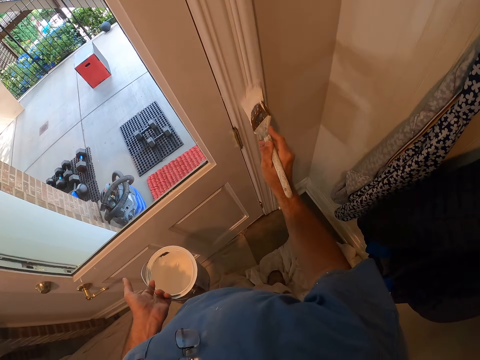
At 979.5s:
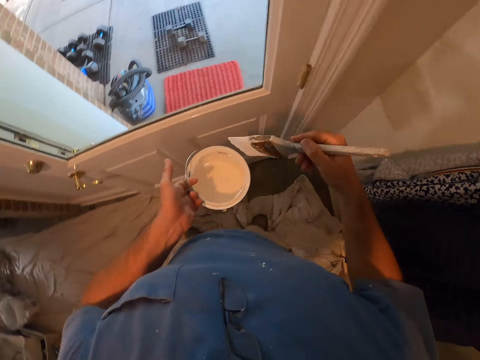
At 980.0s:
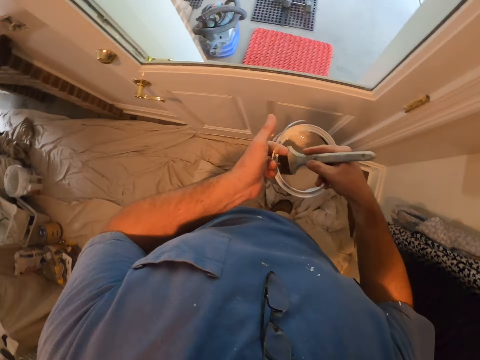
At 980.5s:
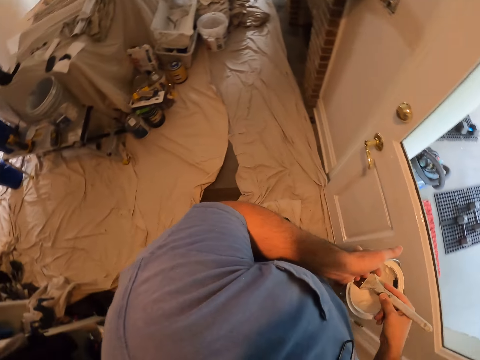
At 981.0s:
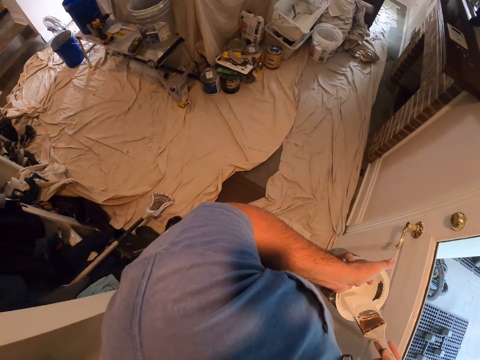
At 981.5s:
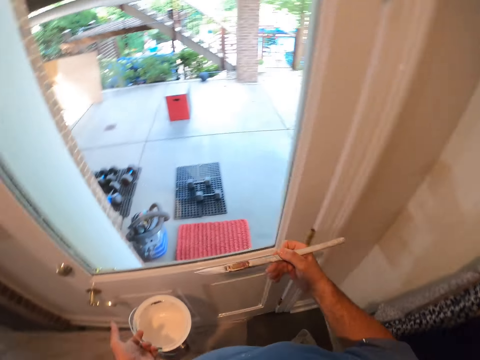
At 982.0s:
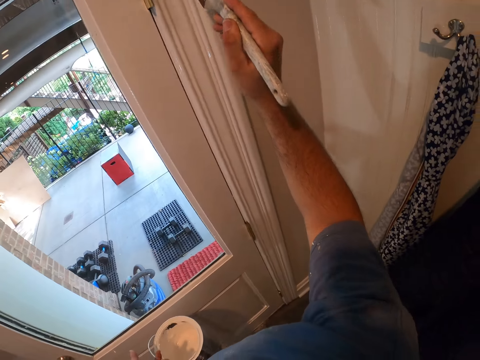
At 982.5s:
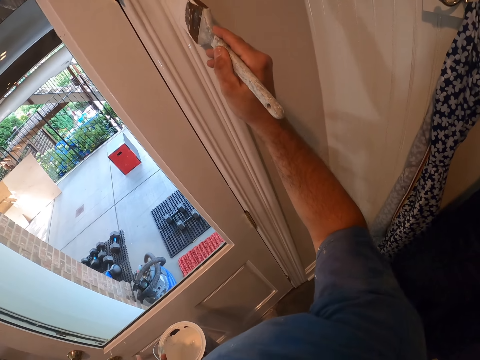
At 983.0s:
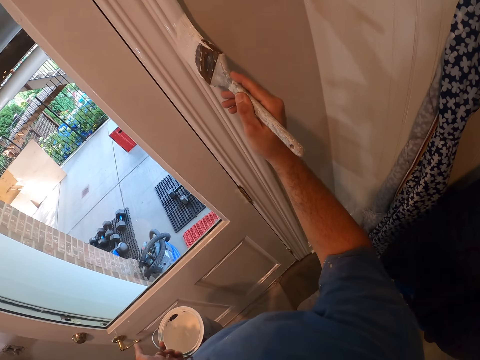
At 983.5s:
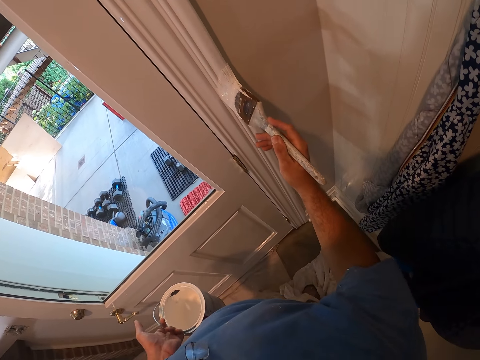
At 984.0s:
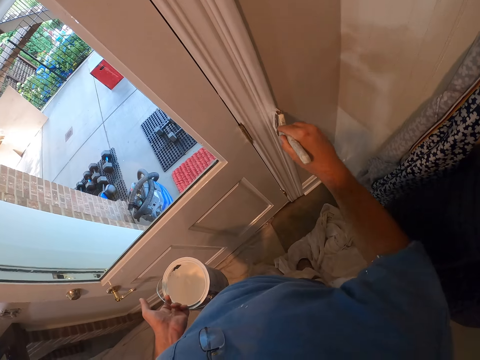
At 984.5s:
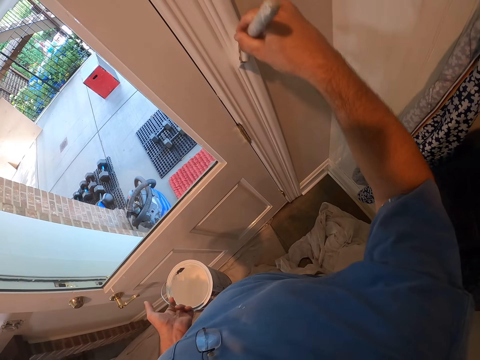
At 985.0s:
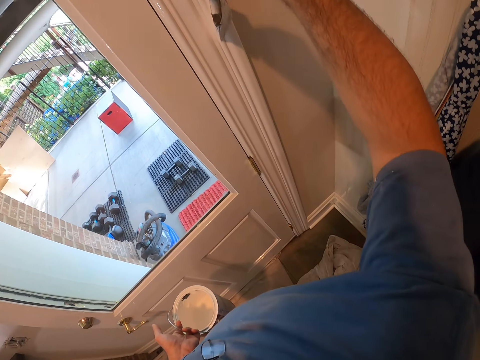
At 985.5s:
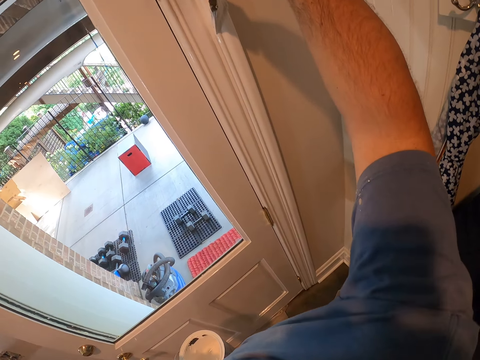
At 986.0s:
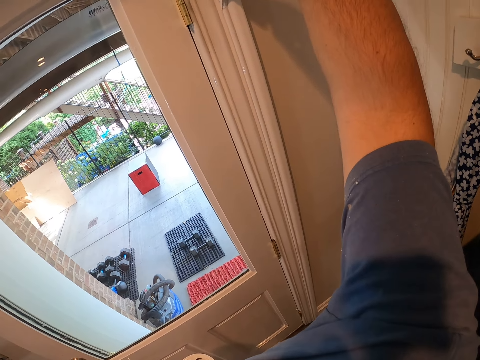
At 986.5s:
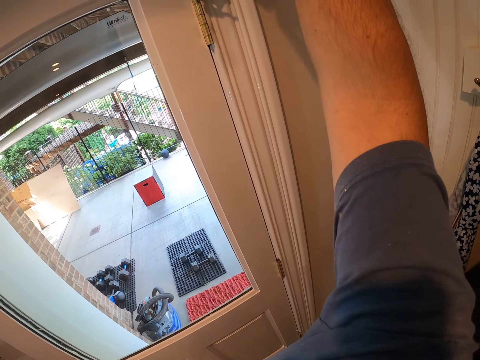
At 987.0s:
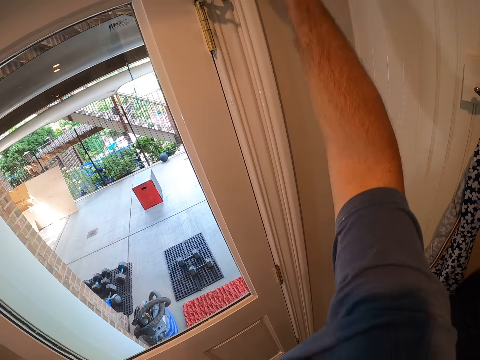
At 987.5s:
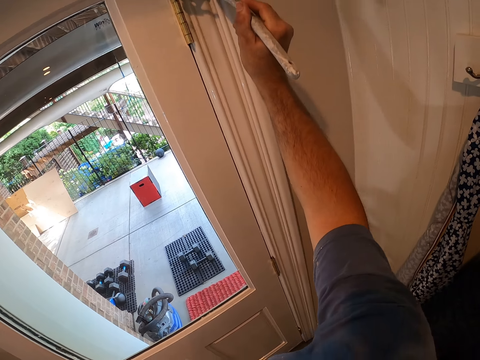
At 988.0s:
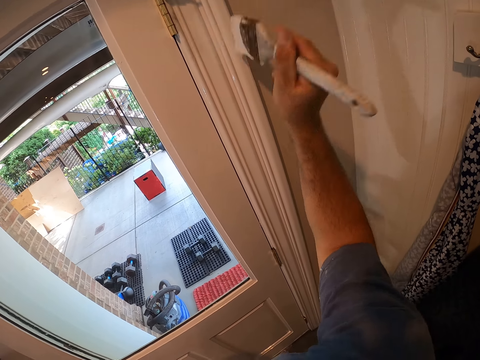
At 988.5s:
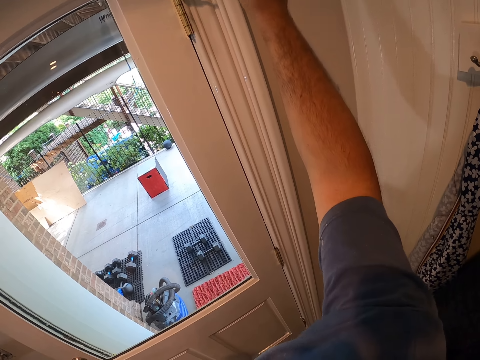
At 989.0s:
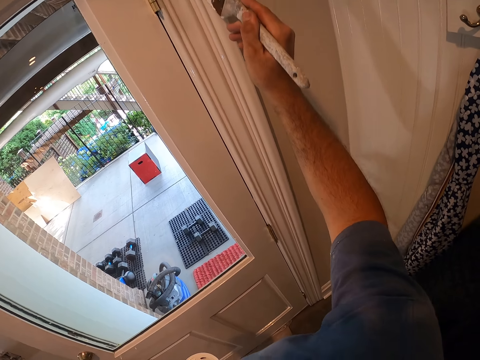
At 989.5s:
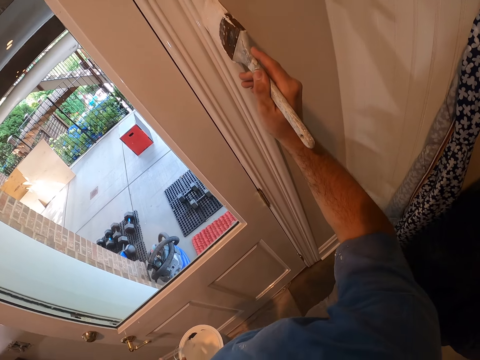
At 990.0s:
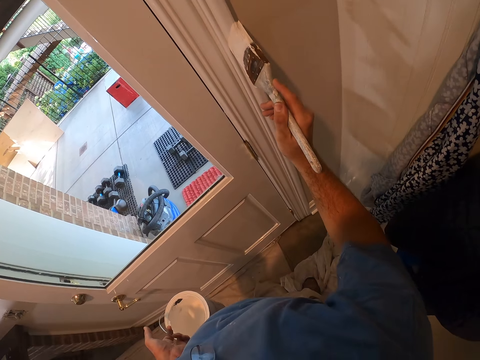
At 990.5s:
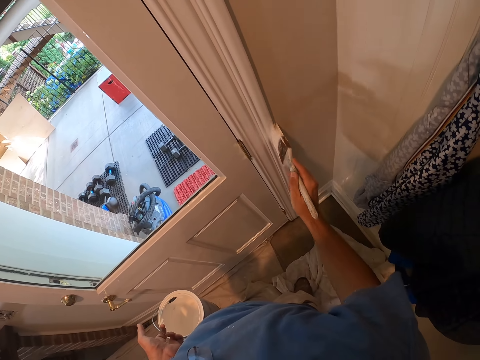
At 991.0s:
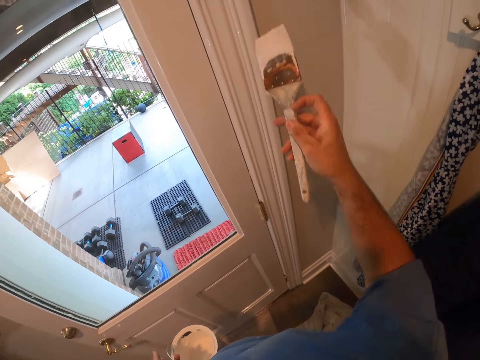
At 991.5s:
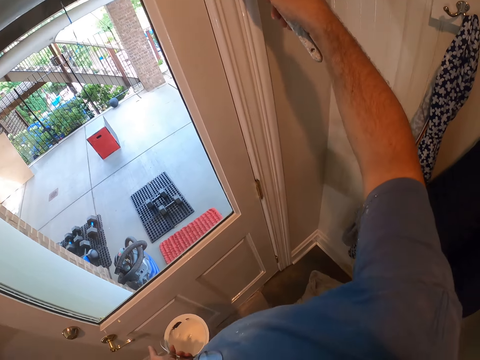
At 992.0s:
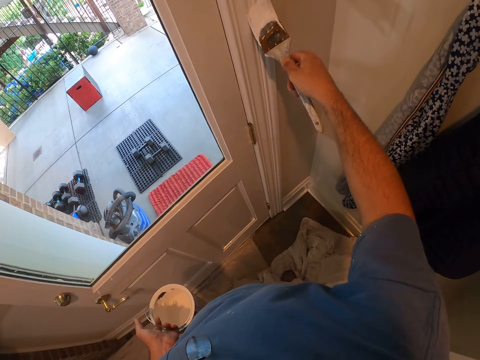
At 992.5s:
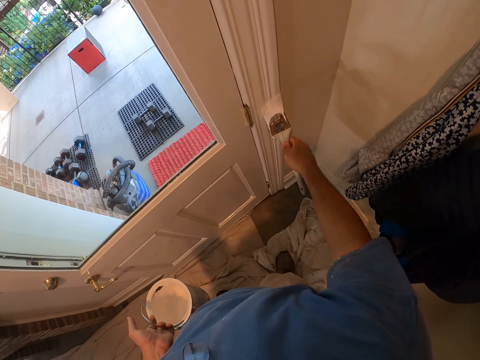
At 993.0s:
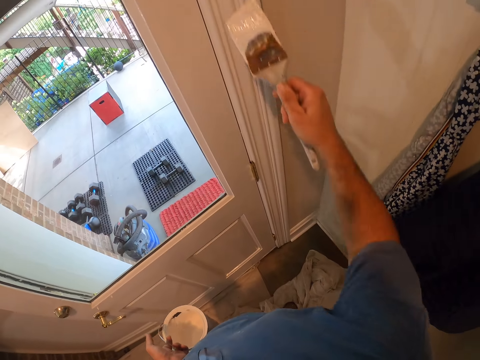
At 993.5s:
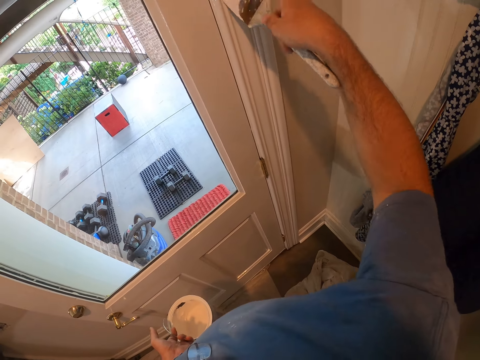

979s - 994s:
The camera wearer dips the paint brush into the bucket of paint. They look around. They continue painting the door frame with the paint brush.

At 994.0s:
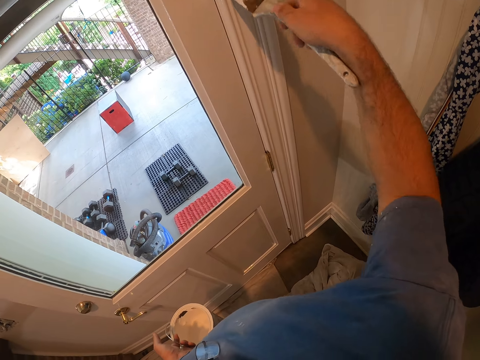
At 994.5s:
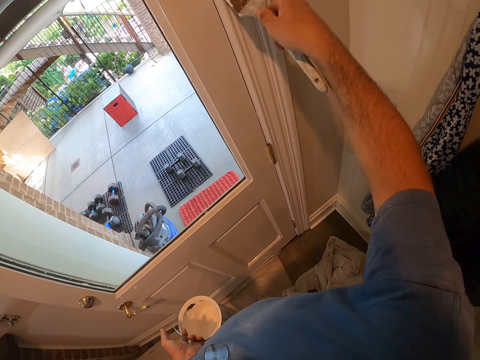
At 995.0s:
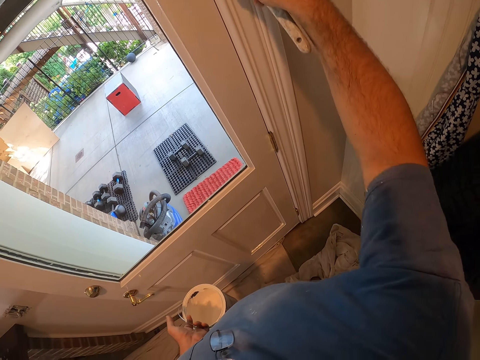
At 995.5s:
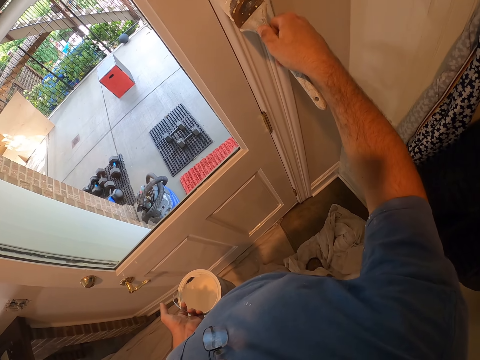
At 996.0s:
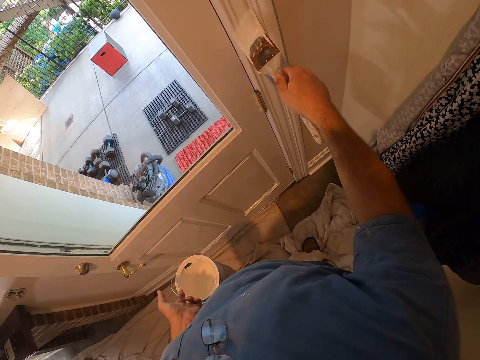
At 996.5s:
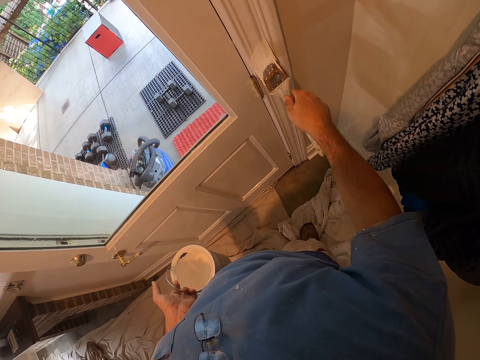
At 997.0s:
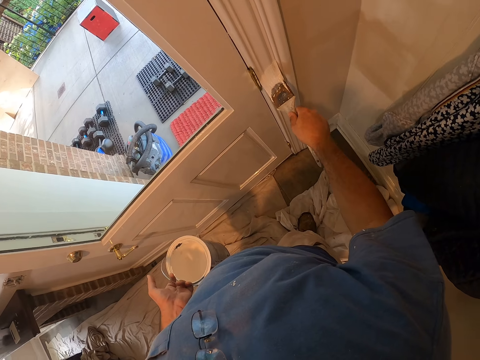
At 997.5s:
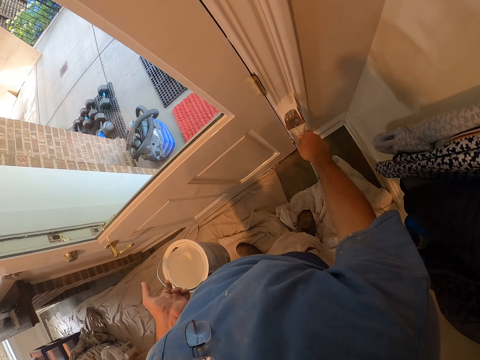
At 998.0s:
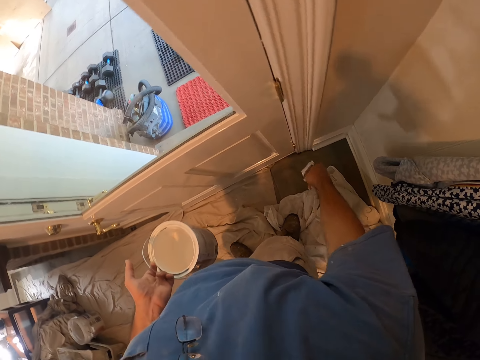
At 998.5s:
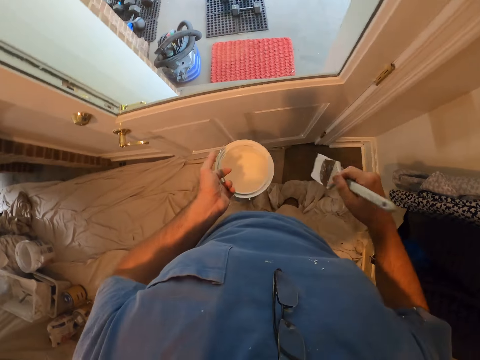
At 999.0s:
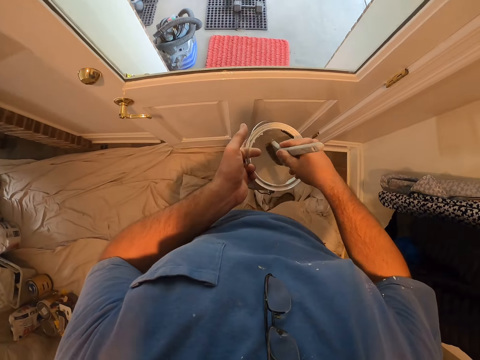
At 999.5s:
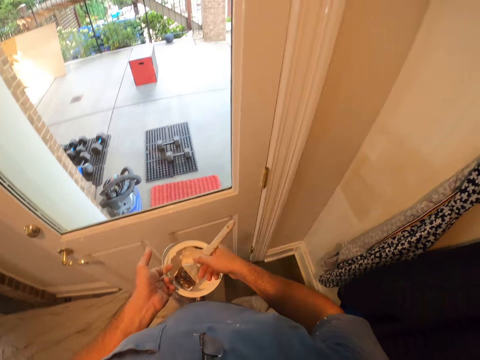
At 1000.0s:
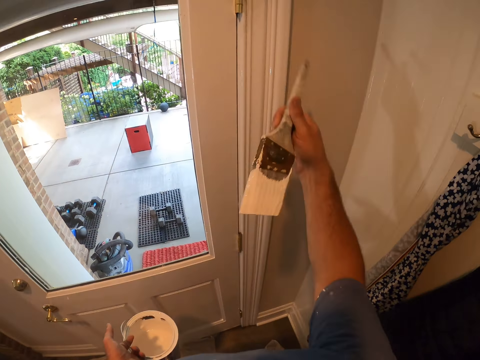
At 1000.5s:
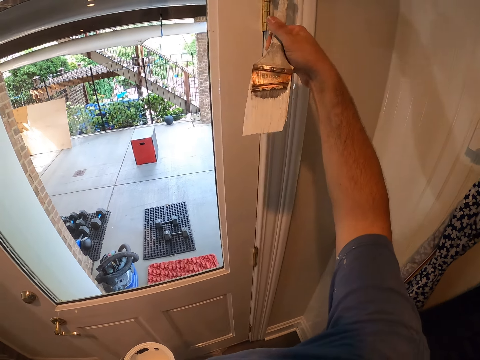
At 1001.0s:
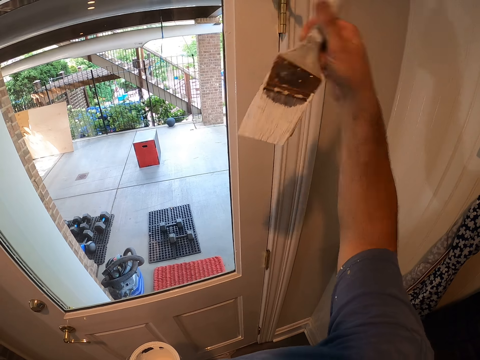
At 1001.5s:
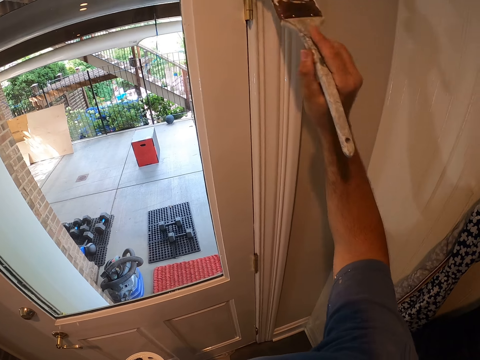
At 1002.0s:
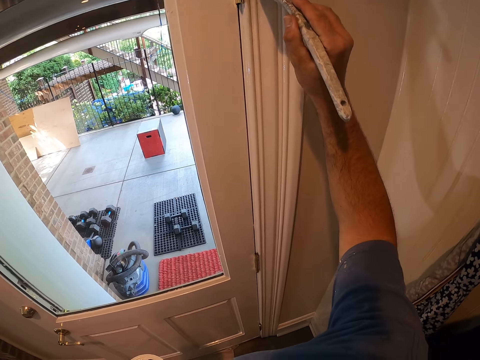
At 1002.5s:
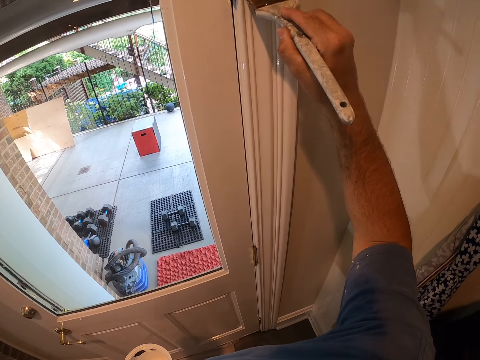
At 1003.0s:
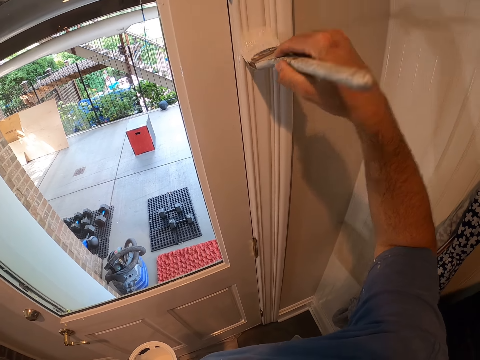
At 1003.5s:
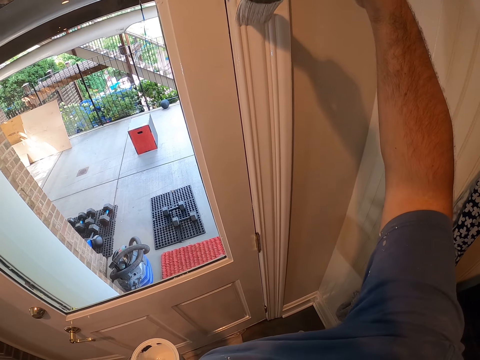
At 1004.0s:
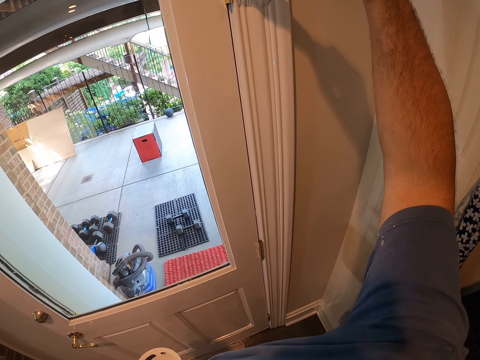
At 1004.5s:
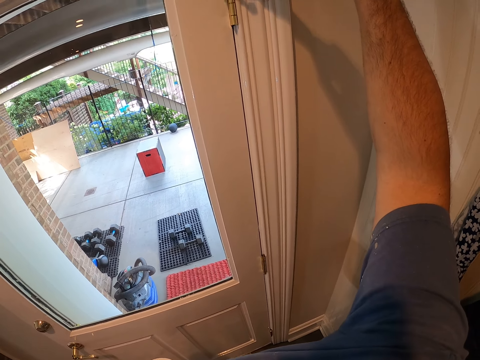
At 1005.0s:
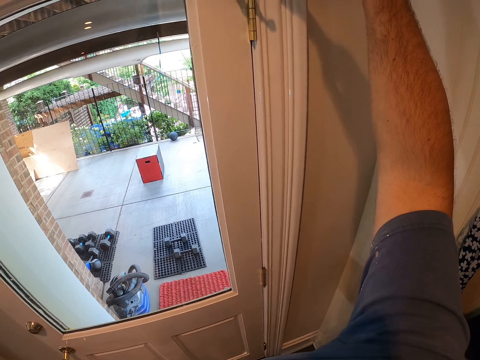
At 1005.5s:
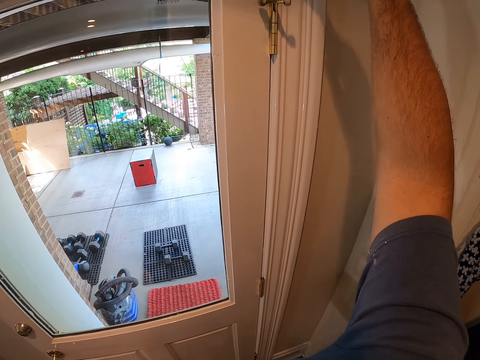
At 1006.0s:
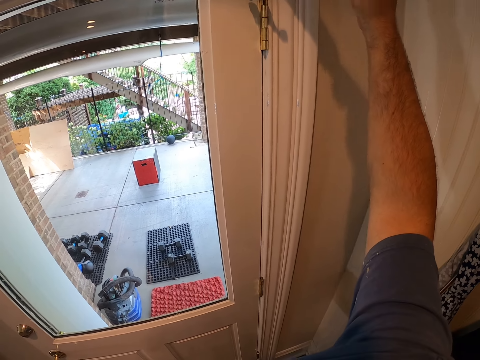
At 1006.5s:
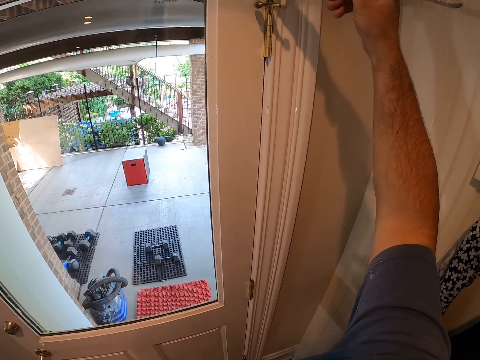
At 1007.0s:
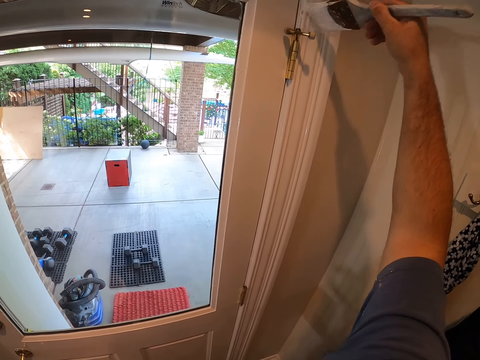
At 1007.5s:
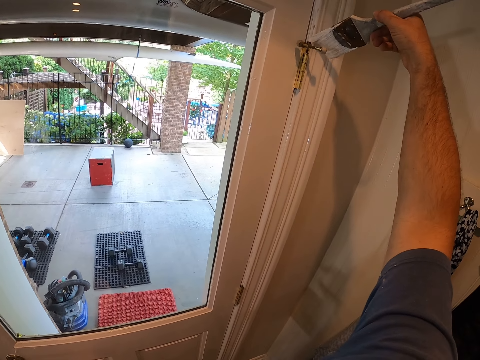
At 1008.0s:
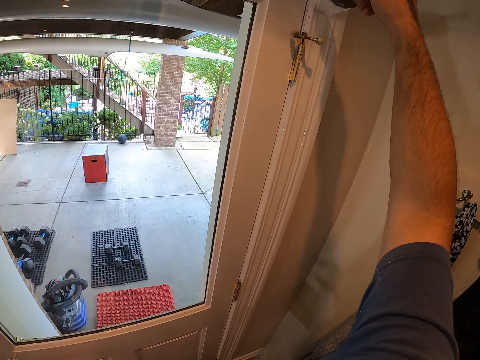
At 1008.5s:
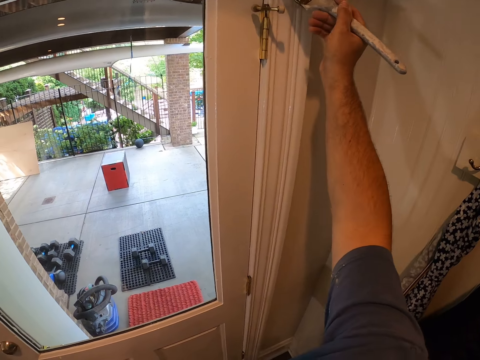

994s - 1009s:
The camera wearer dips the paint brush into the bucket of paint. They touch the door frame with the handle of the paint brush. They continue painting the door frame with the paint brush.
